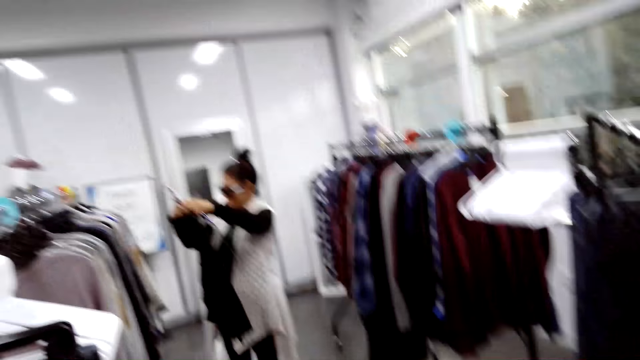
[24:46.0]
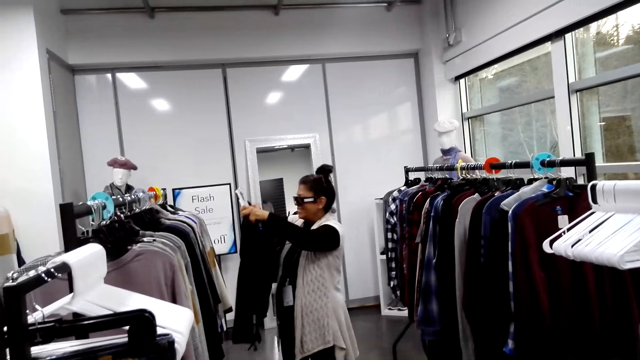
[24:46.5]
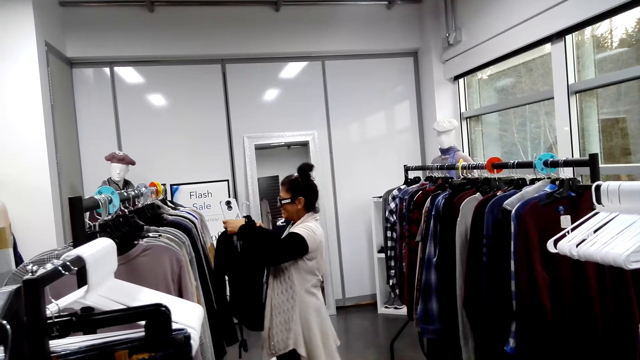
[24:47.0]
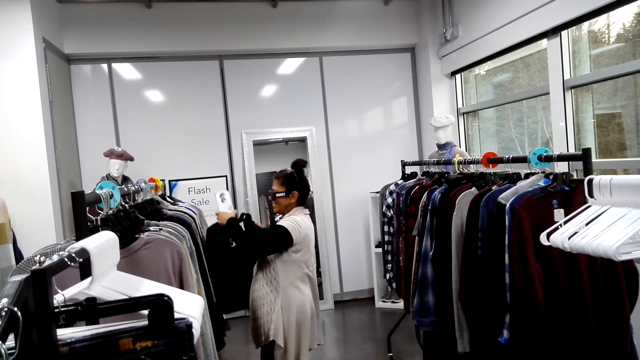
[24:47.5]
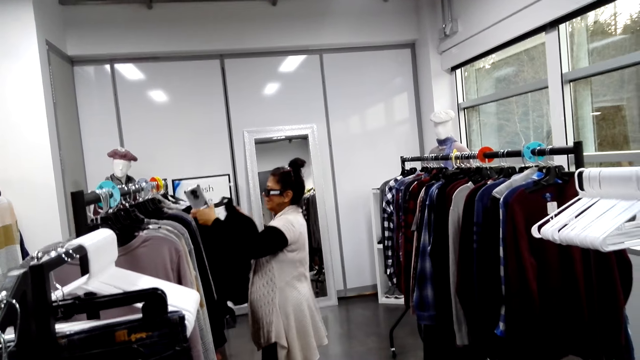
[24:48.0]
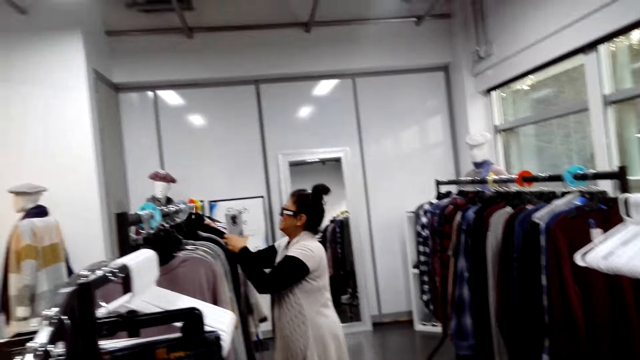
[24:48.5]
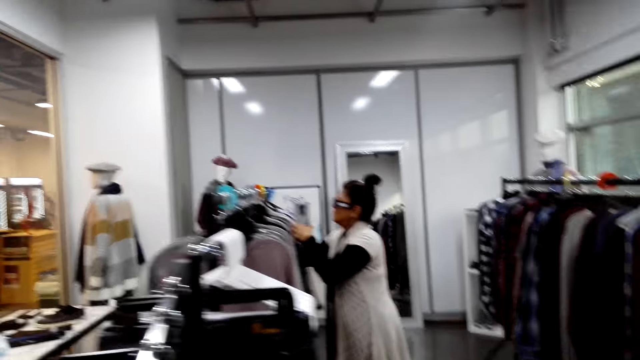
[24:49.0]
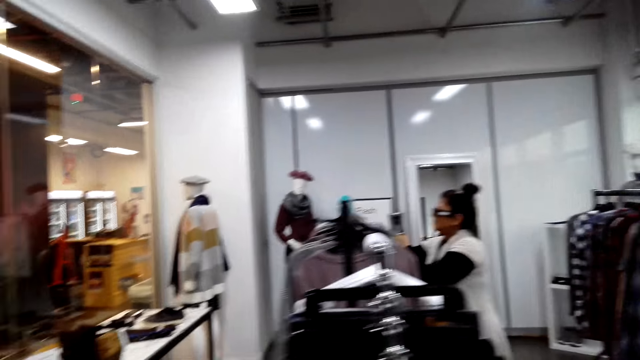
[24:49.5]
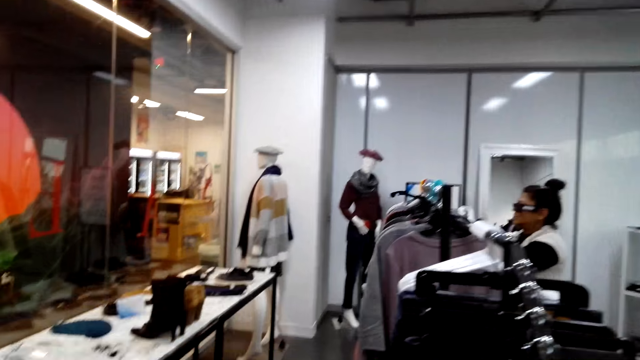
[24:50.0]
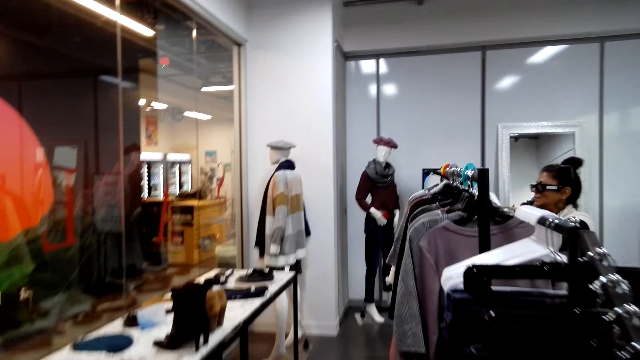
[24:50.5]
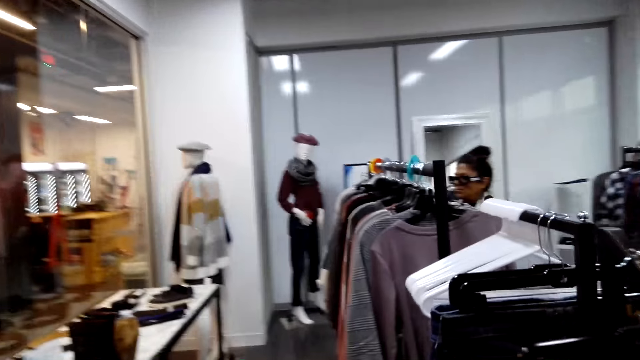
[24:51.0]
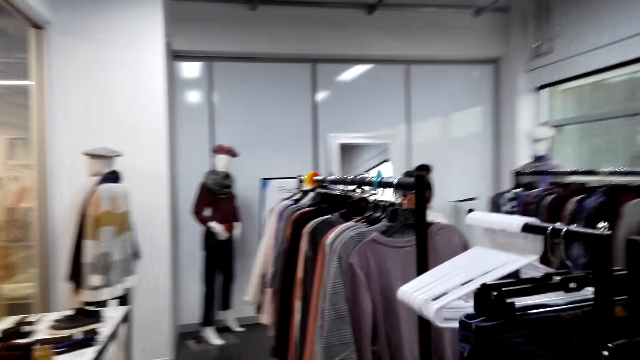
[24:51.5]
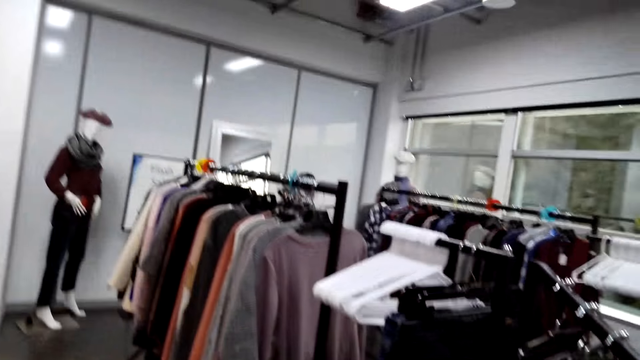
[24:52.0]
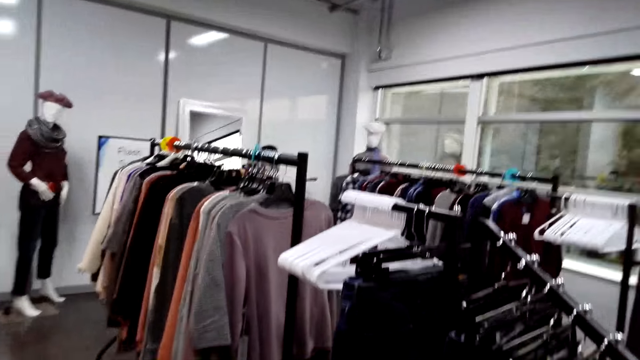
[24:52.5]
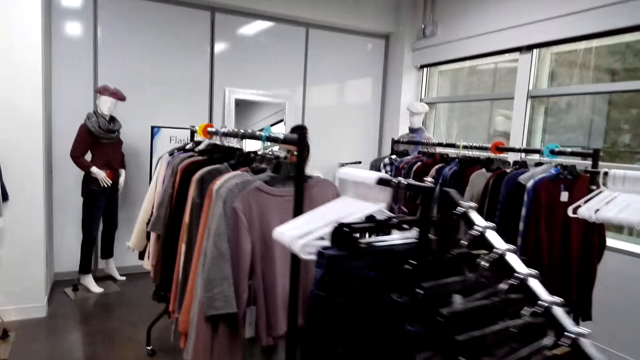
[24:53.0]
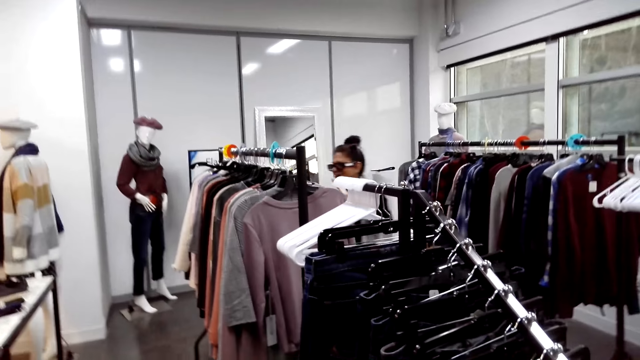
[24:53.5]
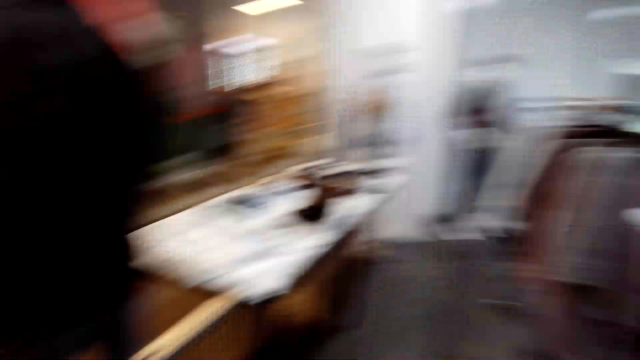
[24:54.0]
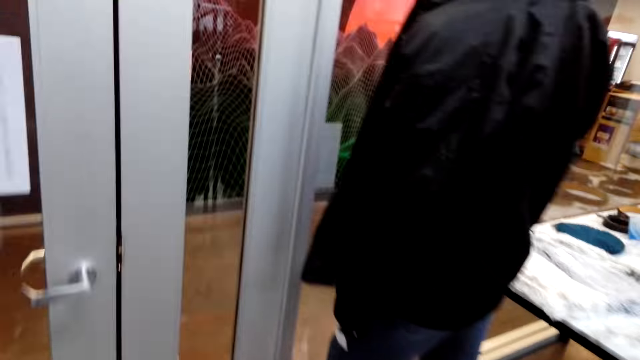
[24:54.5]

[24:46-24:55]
The camera wearer looks around. The woman holds a phone. The camera wearer walks around the boutique.

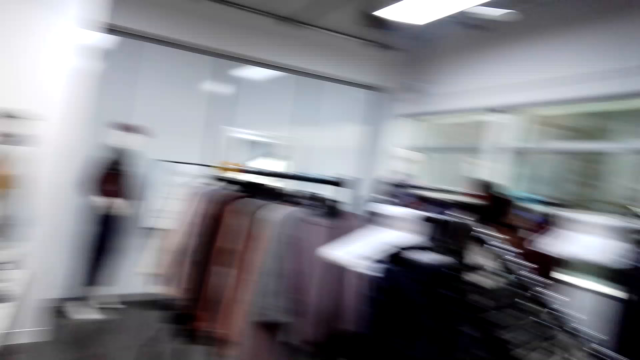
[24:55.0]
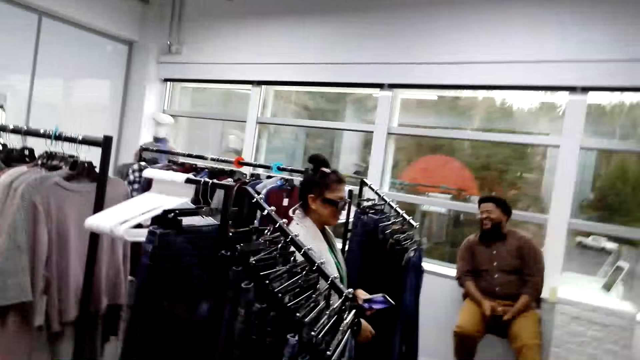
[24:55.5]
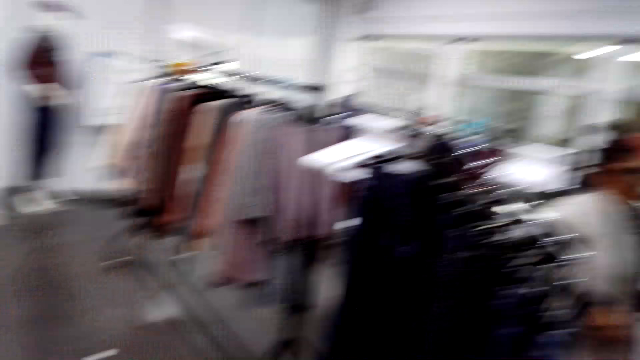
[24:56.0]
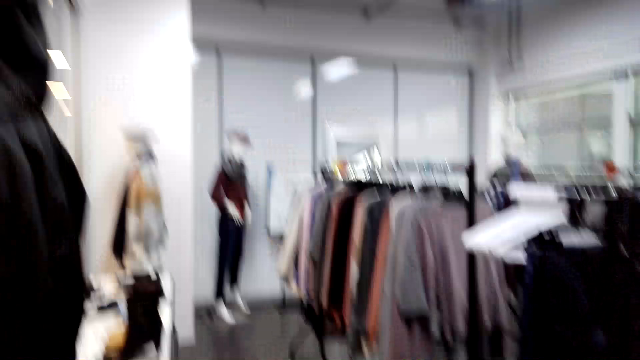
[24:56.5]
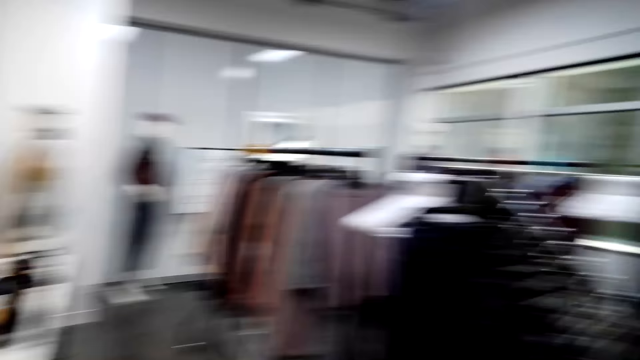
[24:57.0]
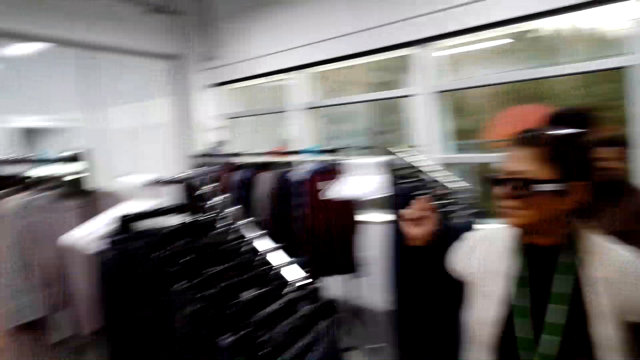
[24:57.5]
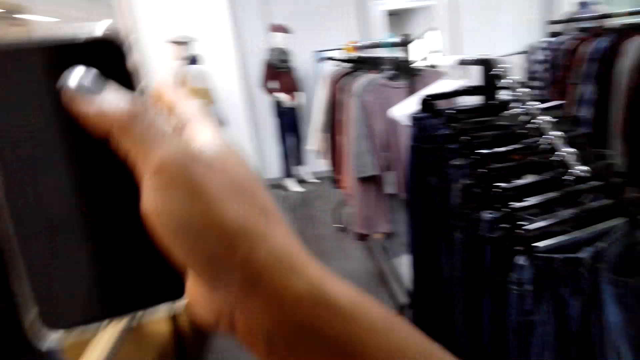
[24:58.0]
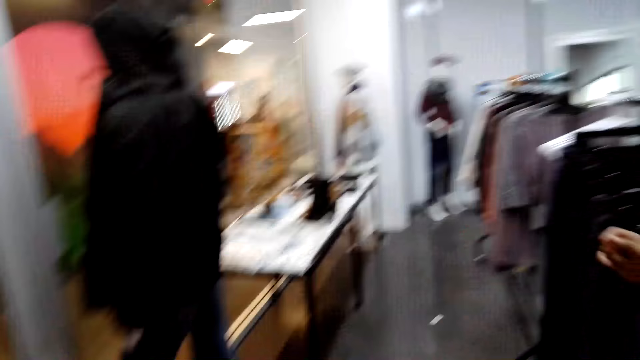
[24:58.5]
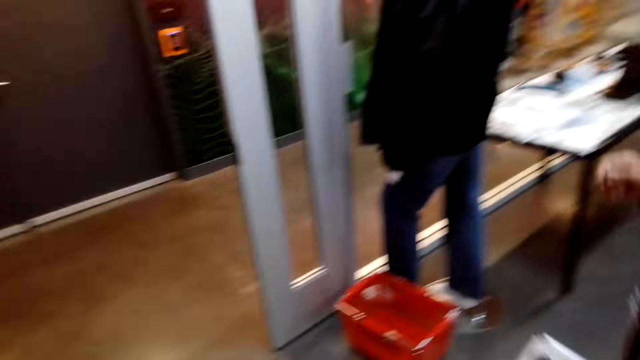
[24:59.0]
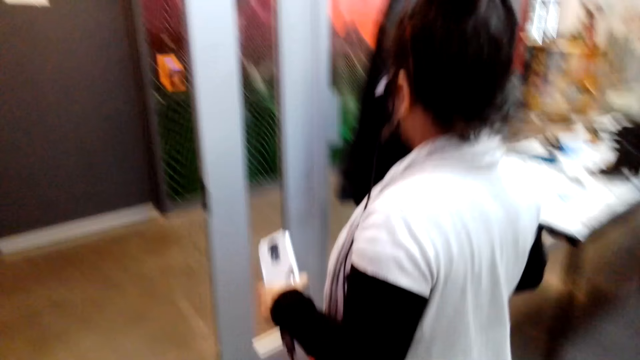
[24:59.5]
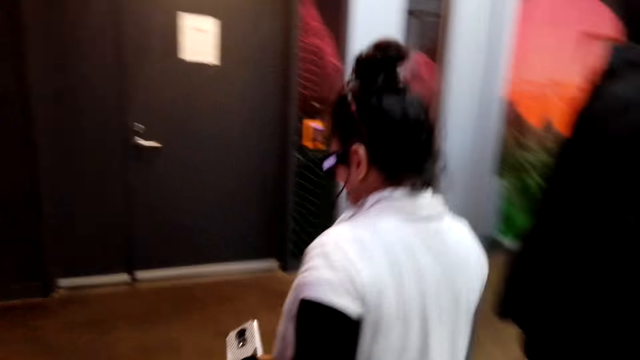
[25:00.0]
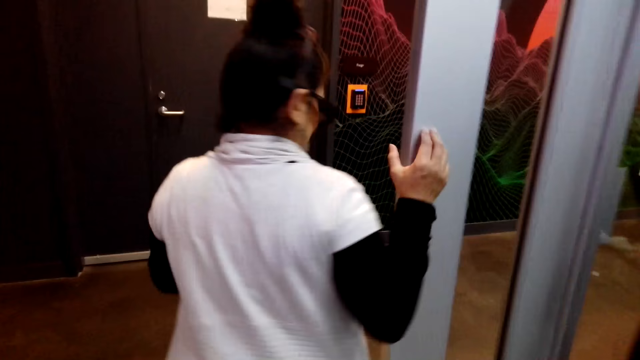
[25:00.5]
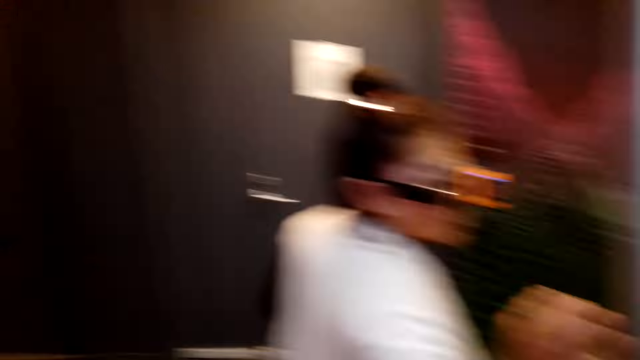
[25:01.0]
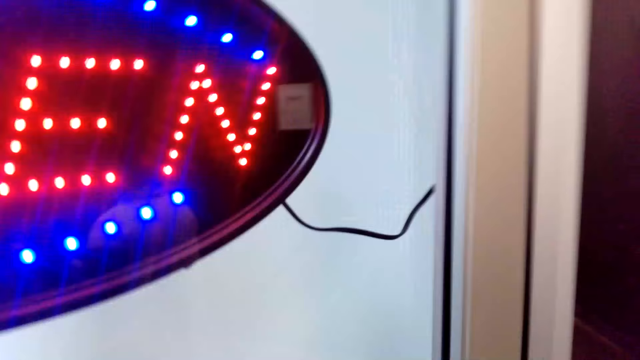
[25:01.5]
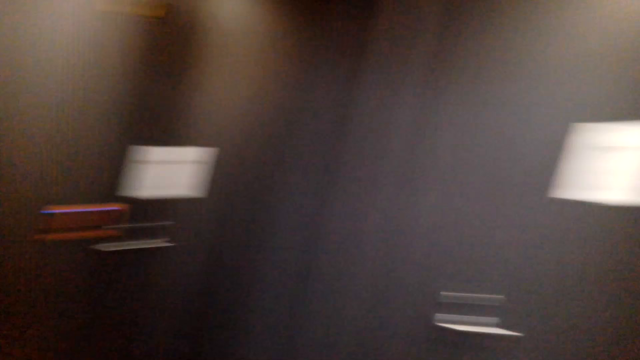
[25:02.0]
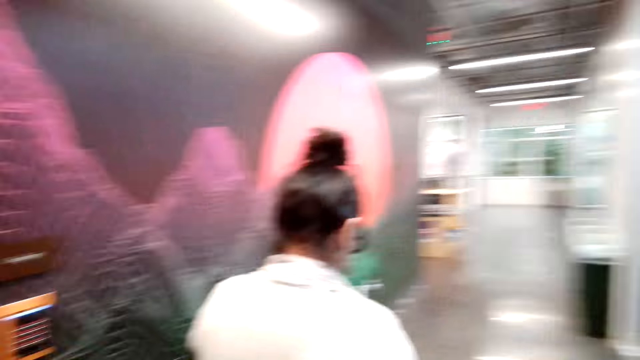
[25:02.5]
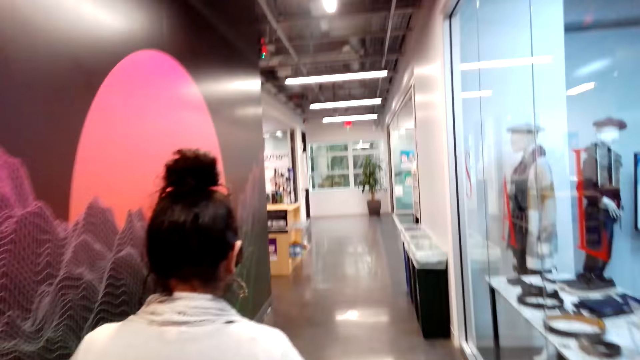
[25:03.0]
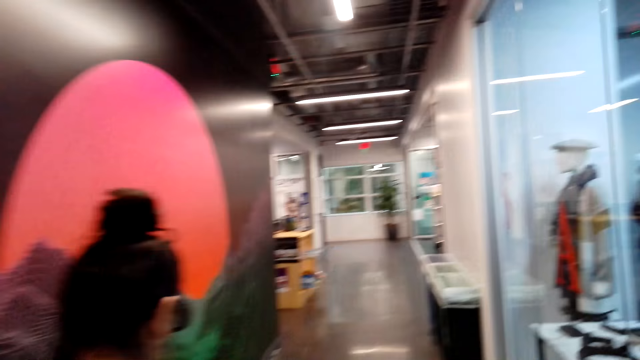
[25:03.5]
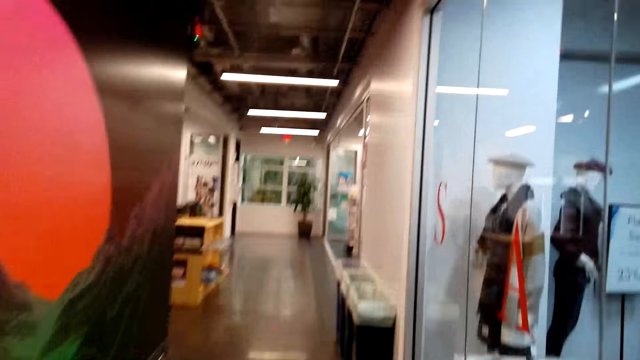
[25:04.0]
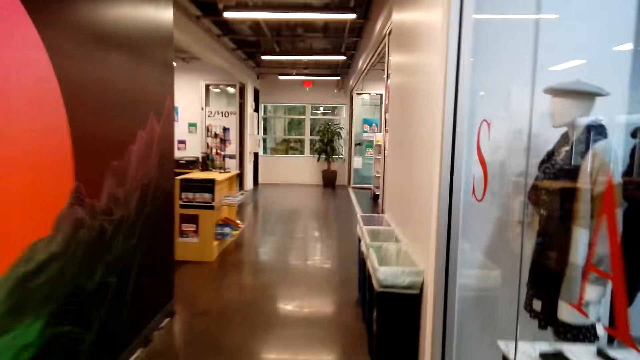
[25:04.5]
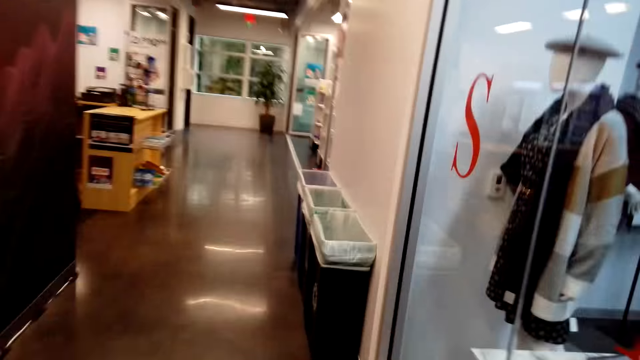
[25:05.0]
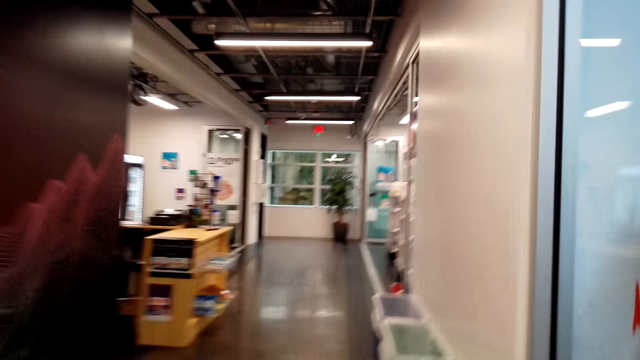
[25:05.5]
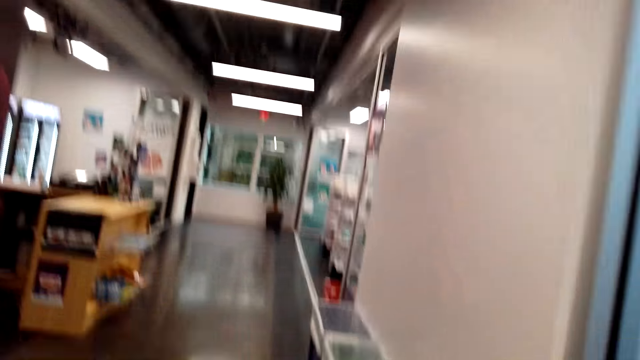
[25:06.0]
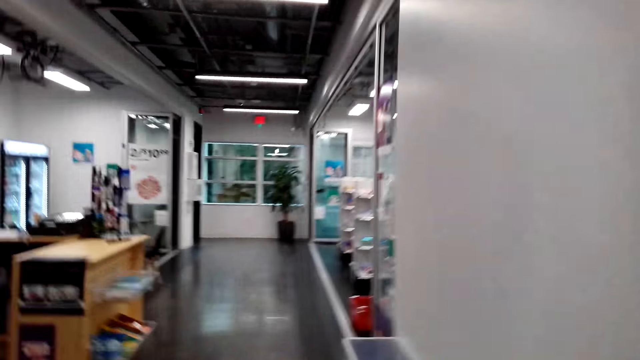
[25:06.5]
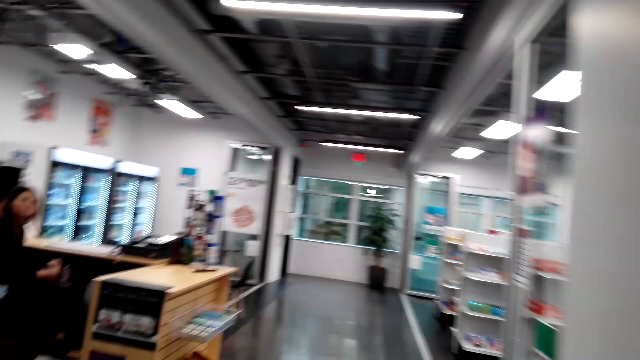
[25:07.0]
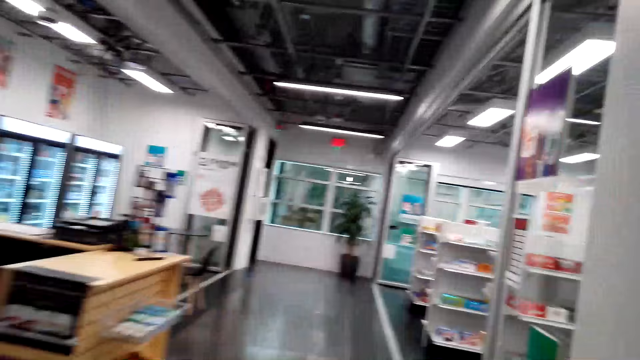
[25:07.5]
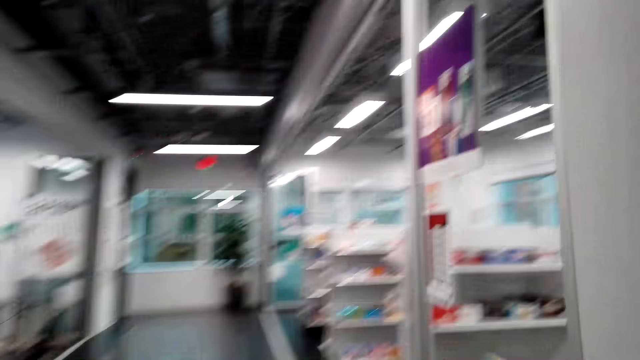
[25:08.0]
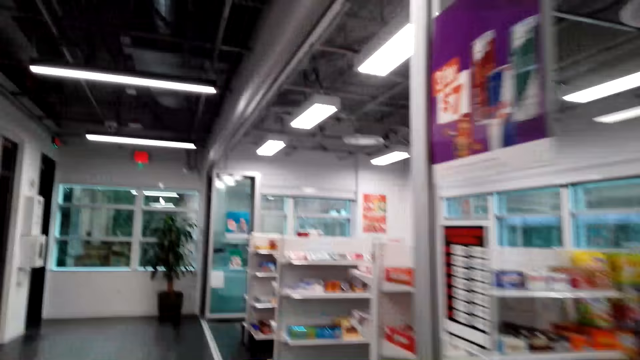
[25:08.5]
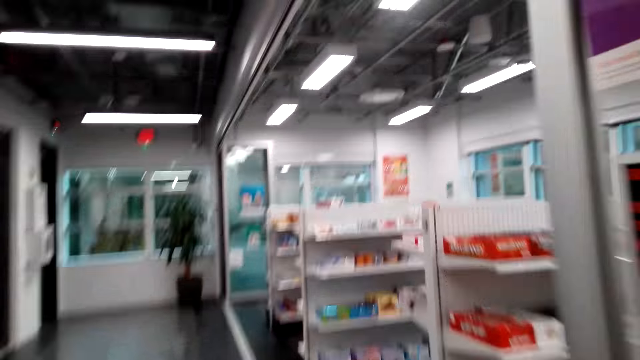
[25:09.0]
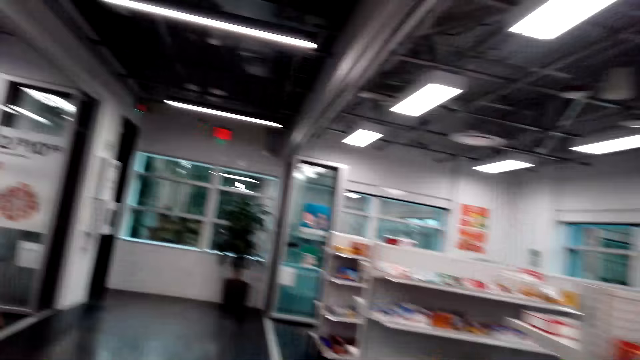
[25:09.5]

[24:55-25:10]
The woman walks around the boutique. The woman walks and talks with the camera wearer. The camera wearer walks around the boutique. The woman walks around the mall. The camera wearer walks around the mall.
